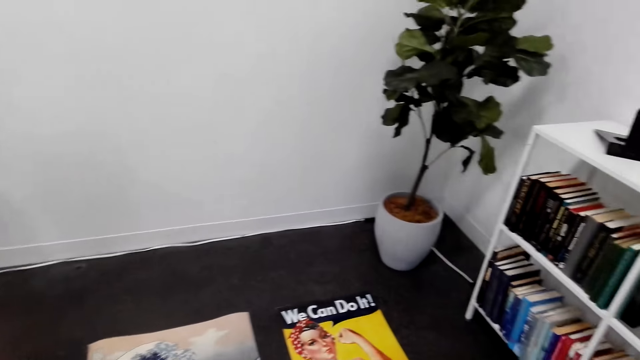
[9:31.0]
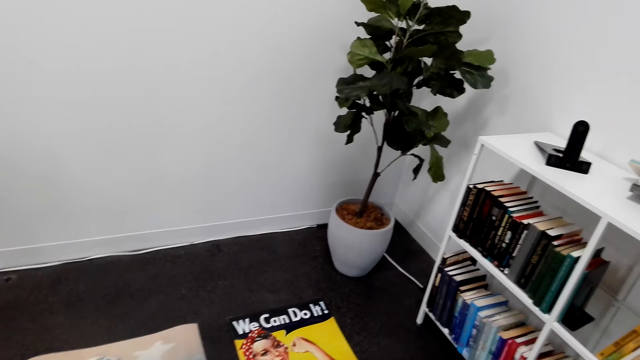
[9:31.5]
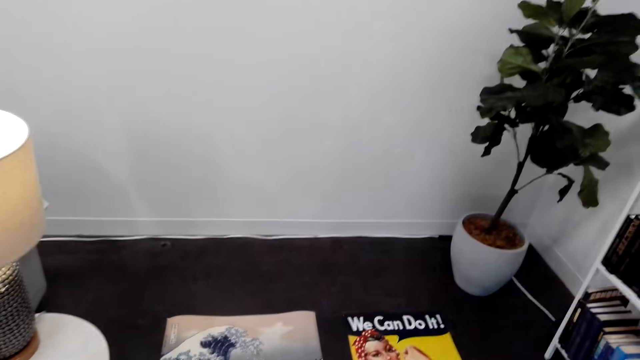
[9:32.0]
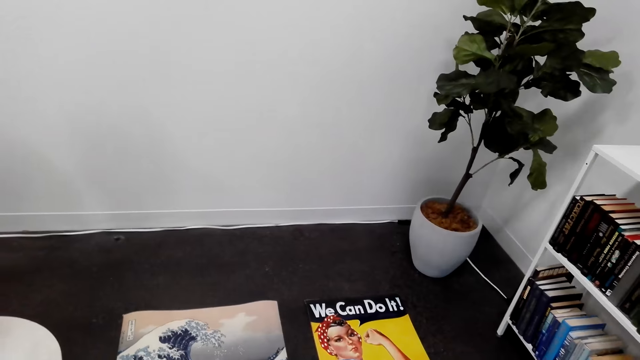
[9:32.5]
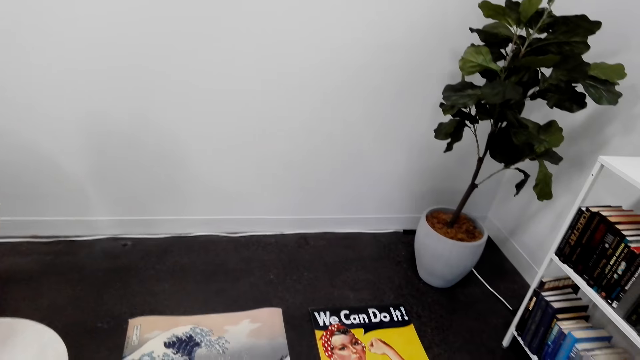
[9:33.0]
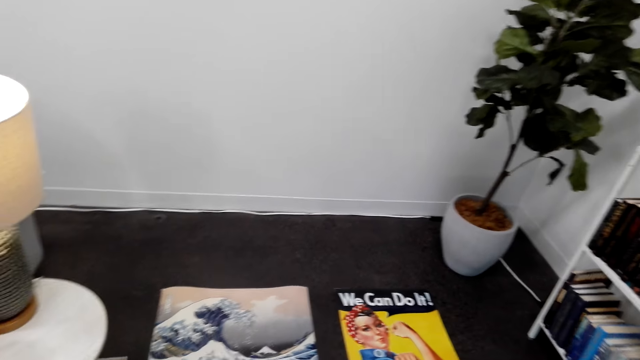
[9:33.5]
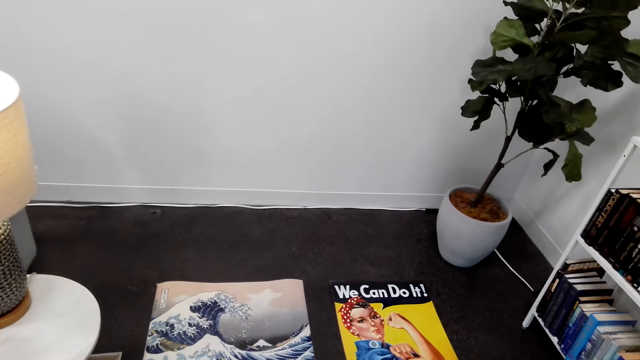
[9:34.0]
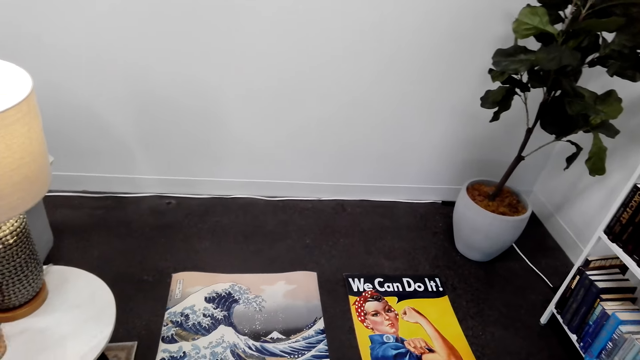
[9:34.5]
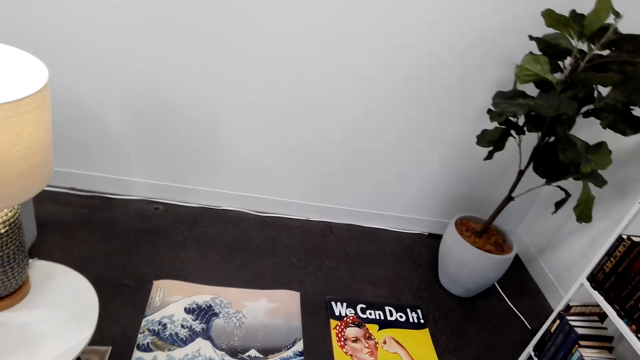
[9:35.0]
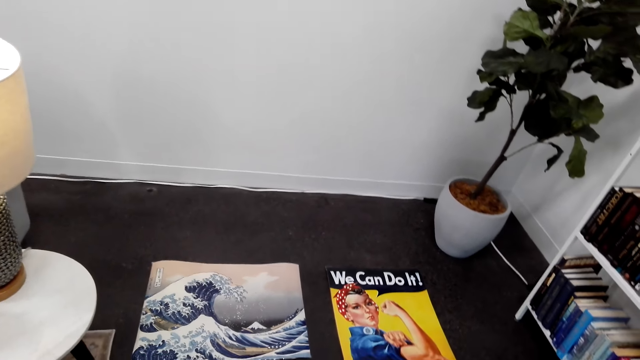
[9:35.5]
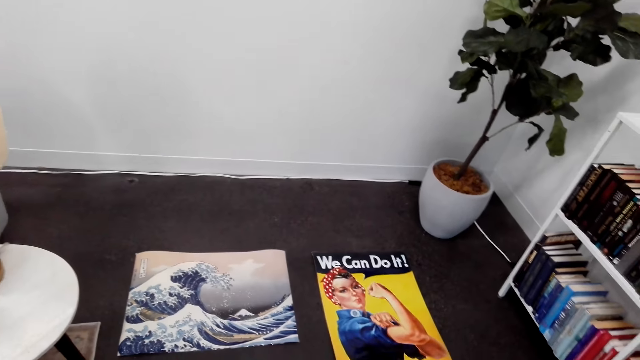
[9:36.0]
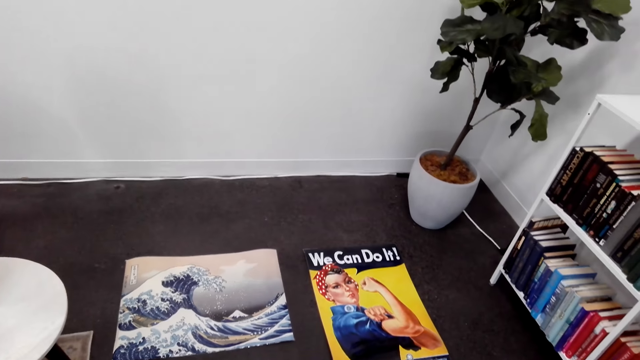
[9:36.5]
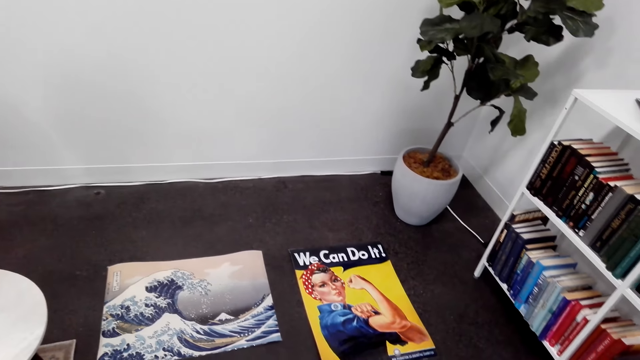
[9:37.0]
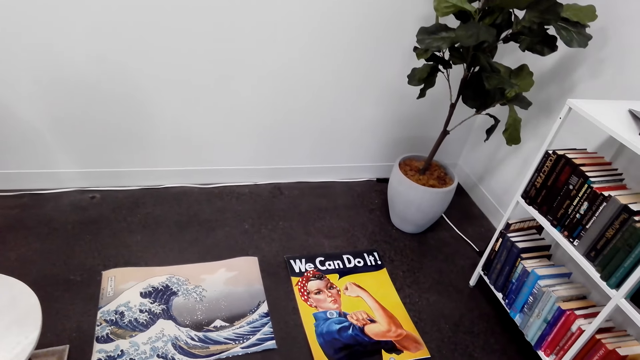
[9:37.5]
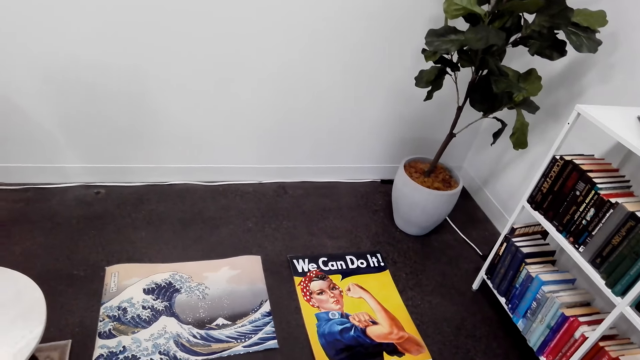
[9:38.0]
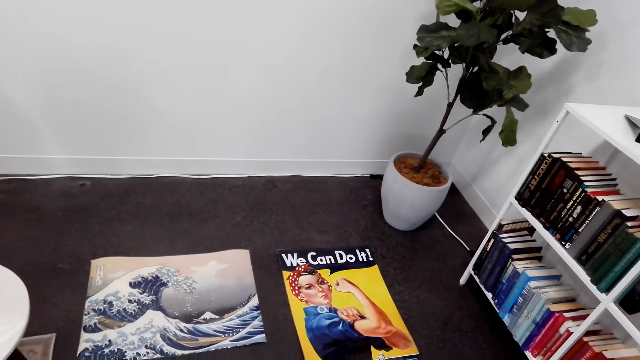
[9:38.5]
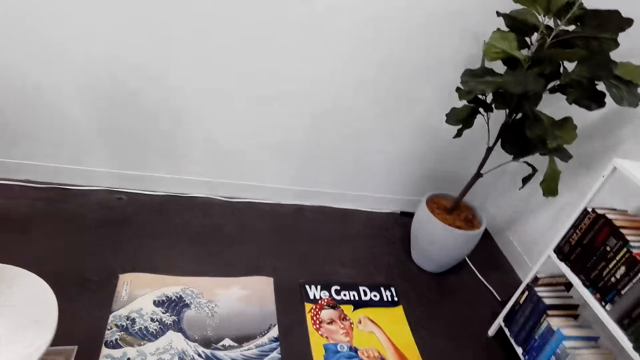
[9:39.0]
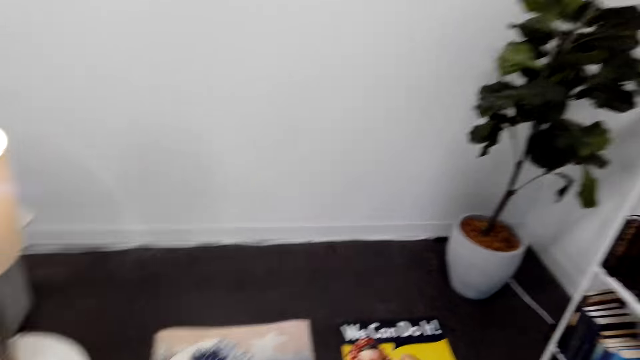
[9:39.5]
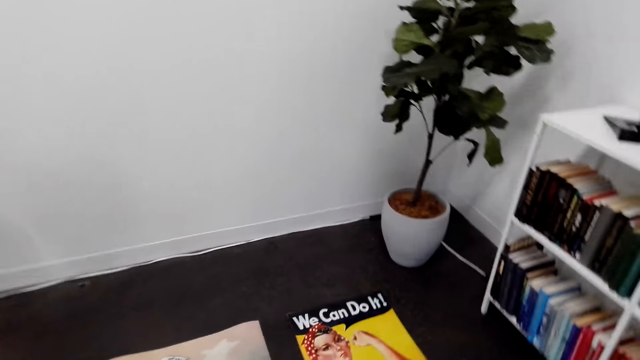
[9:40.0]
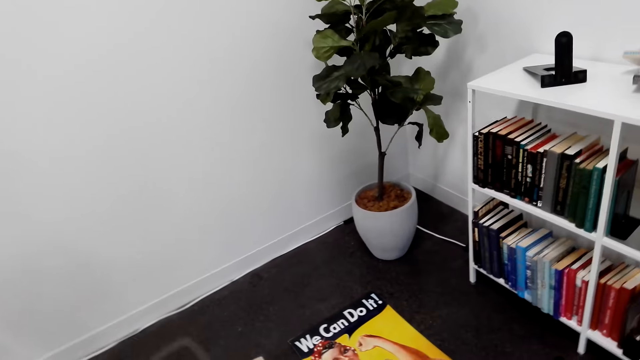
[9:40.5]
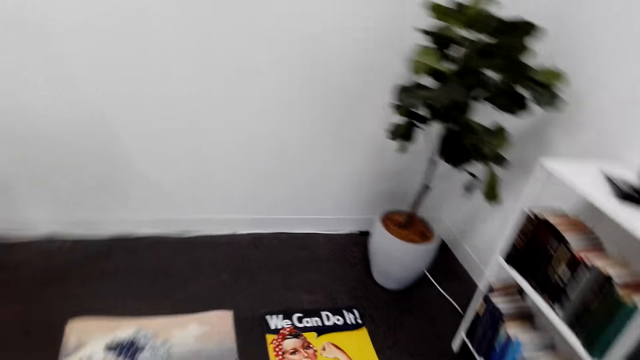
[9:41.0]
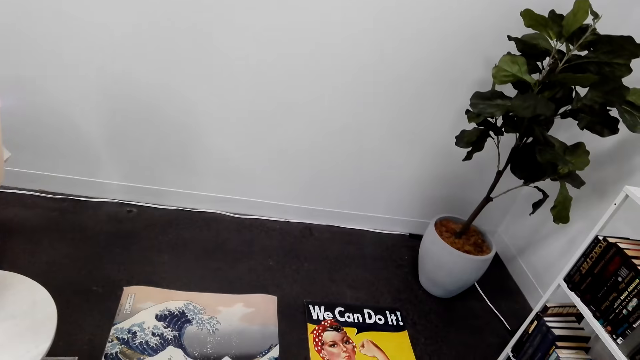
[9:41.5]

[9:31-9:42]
The camera wearer looks at the posters.

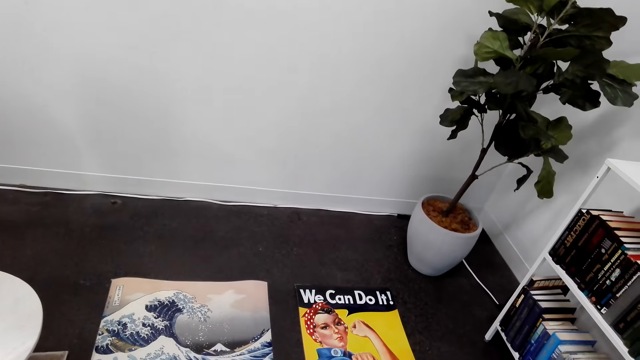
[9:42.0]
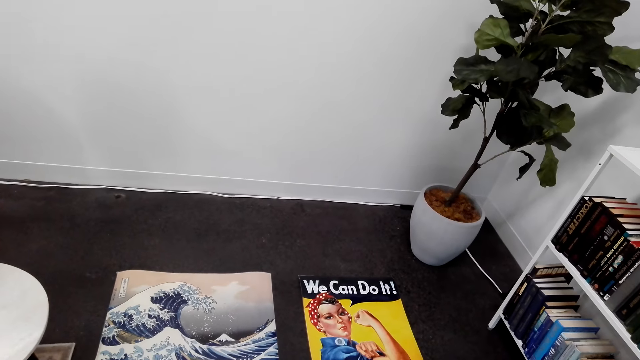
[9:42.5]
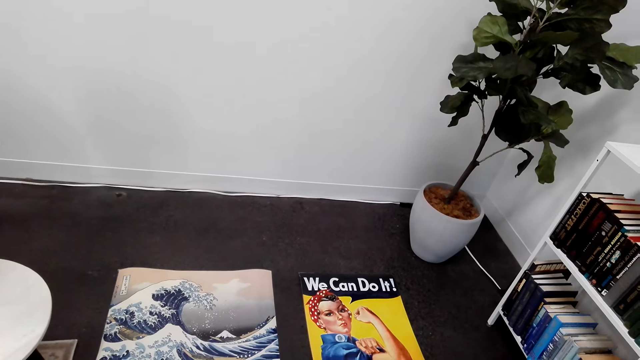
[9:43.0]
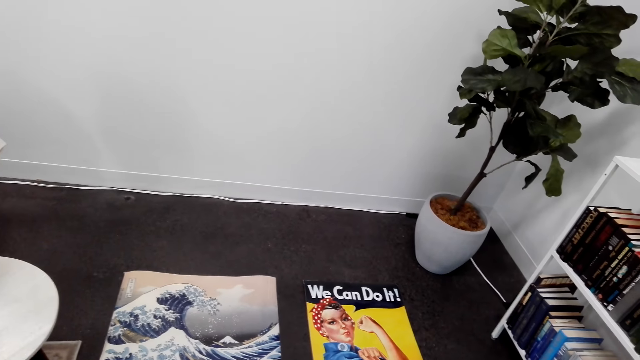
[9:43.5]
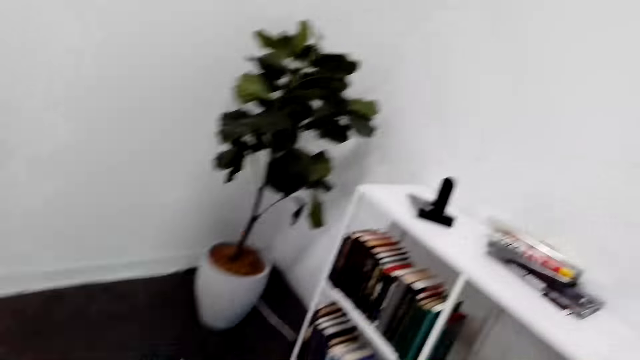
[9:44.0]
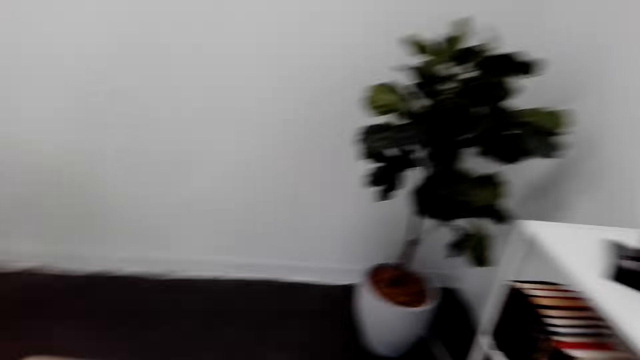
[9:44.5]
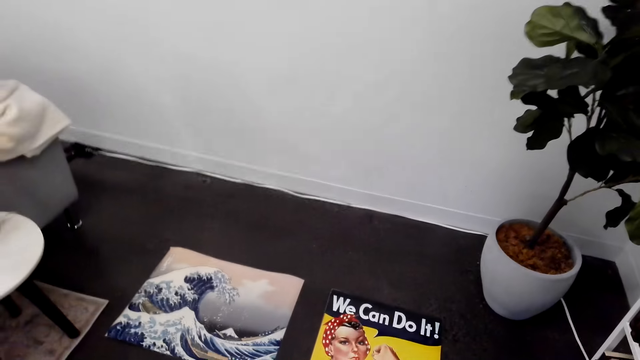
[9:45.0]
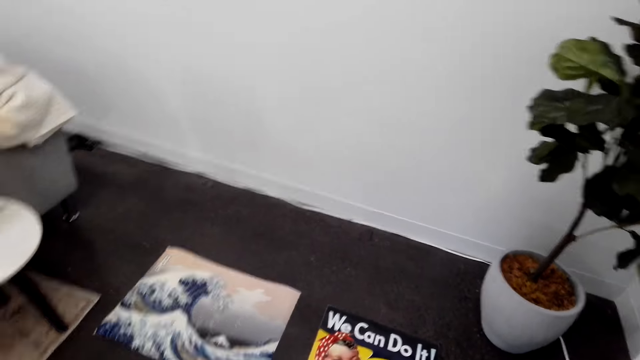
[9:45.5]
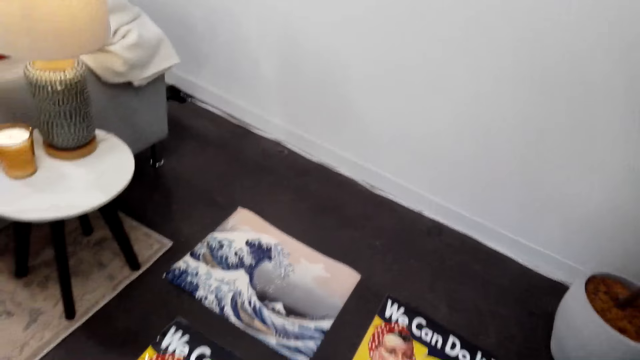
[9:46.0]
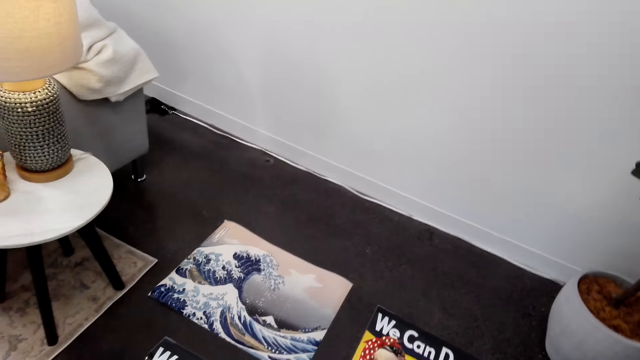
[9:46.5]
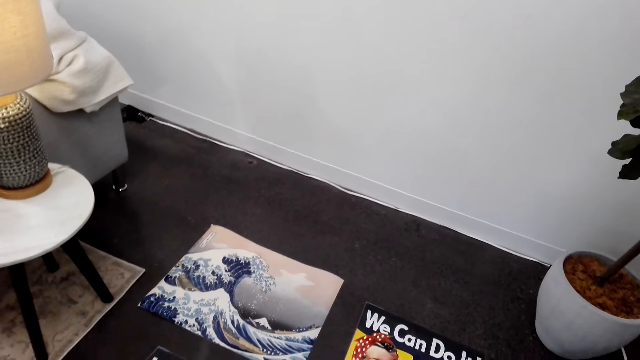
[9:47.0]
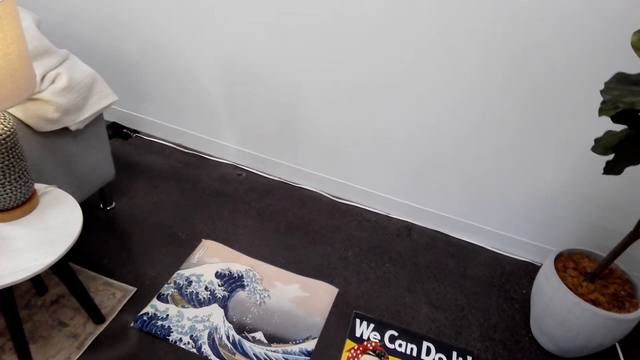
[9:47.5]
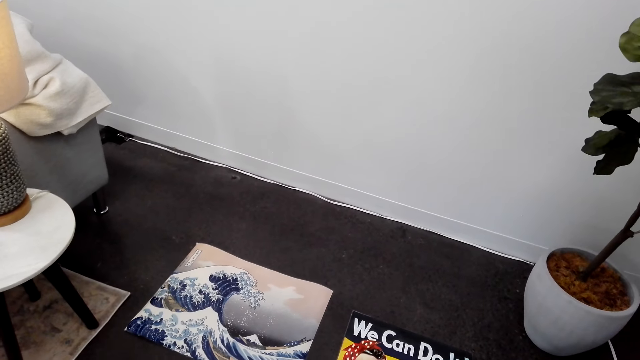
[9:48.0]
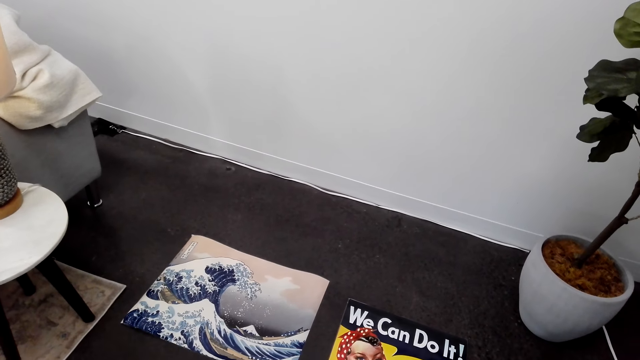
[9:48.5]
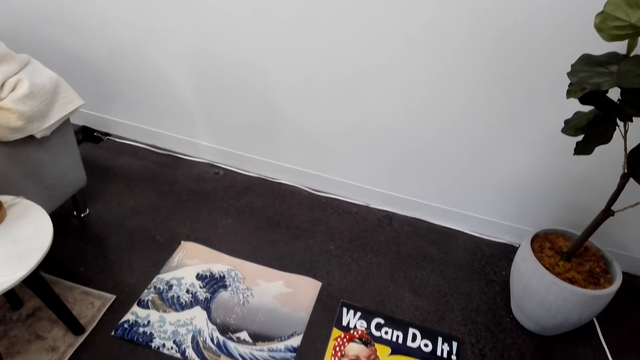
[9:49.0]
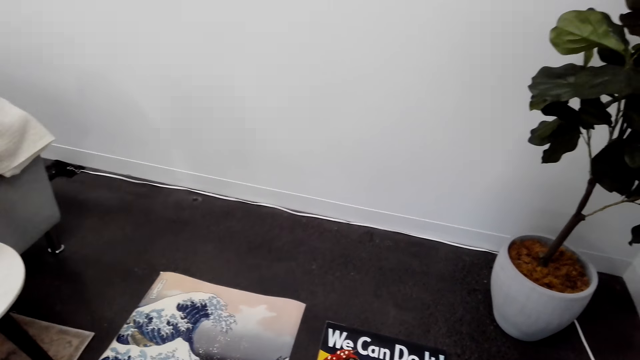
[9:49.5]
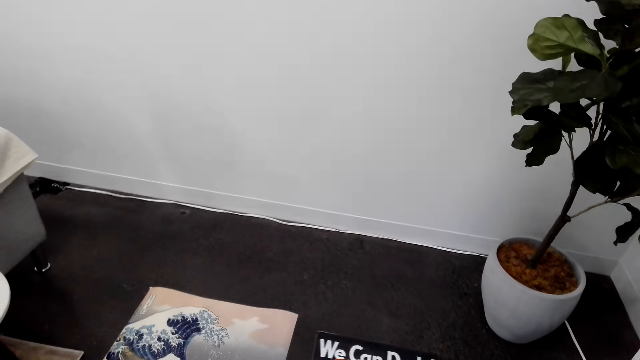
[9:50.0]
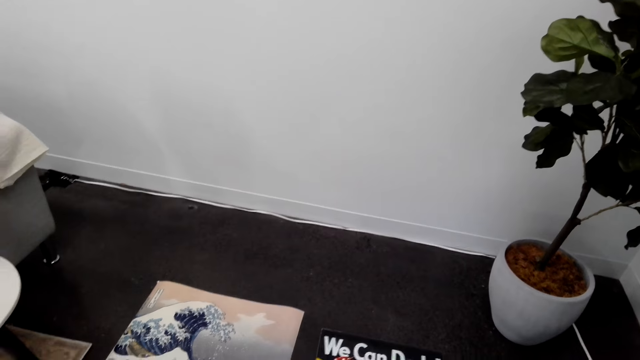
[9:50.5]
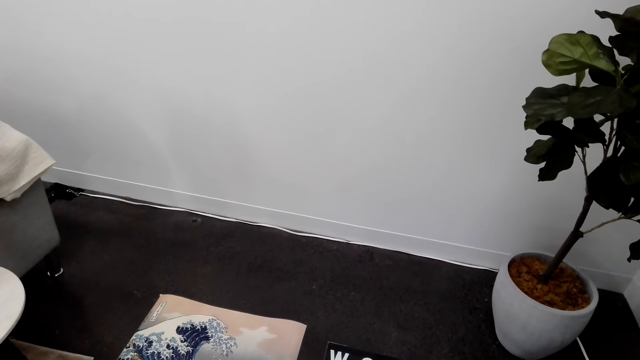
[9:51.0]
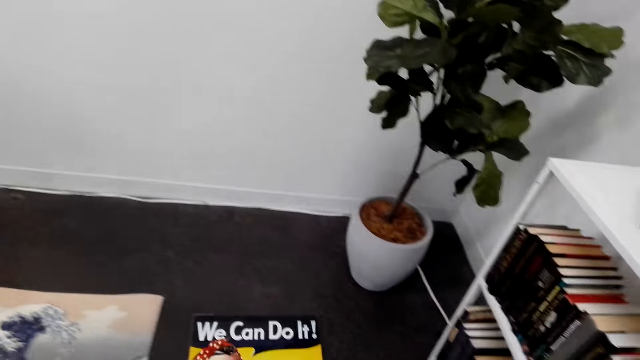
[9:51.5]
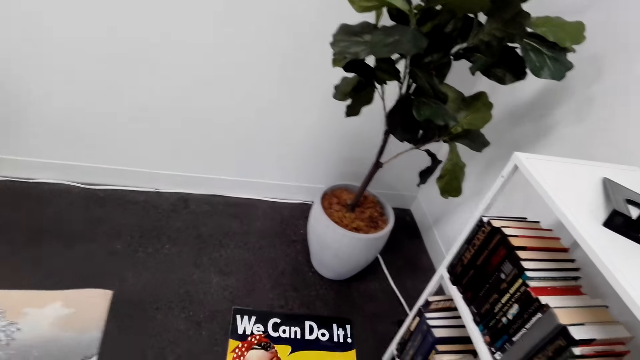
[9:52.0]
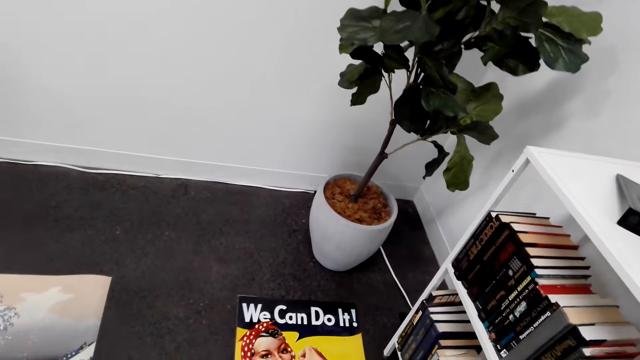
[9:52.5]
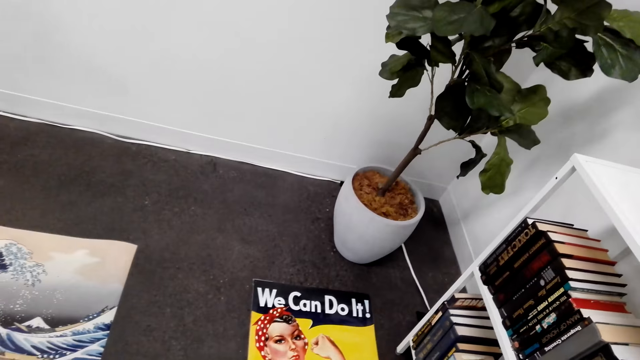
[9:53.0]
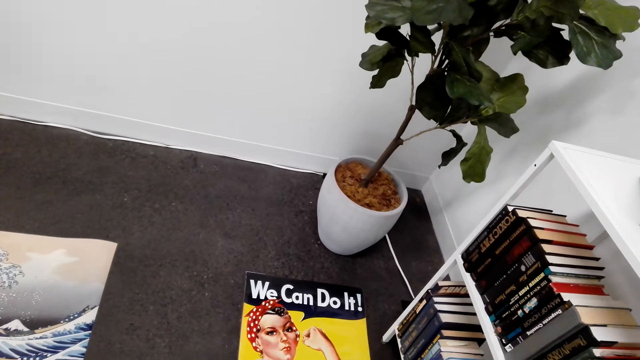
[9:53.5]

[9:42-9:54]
The camera wearer moves to the pictures. They touch the picture. They move the poster.
